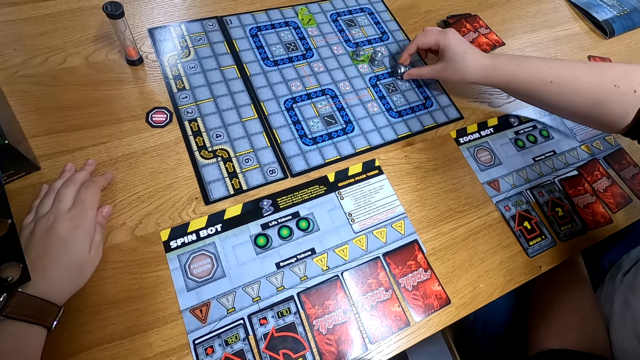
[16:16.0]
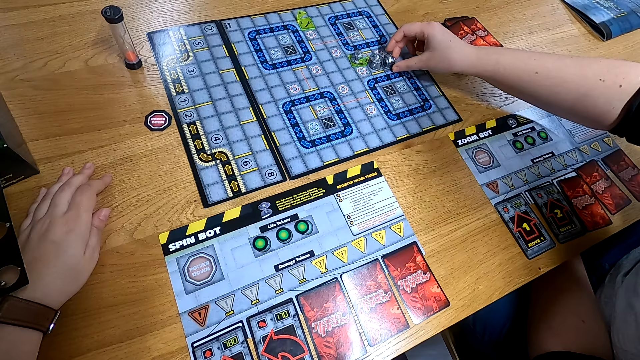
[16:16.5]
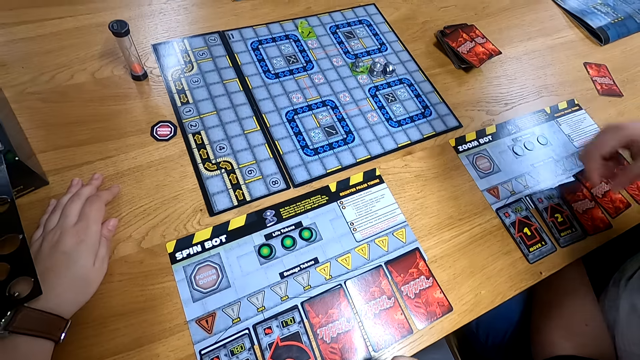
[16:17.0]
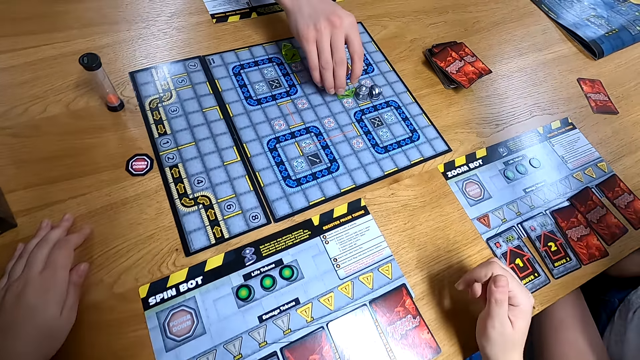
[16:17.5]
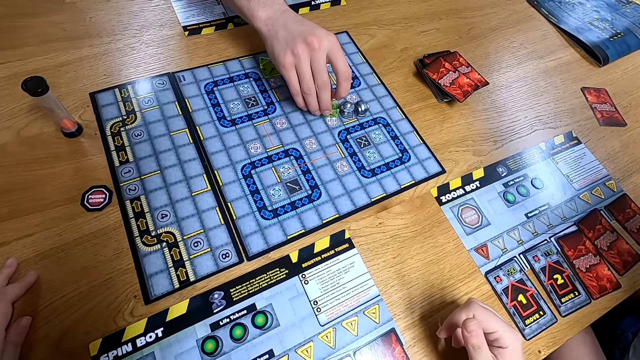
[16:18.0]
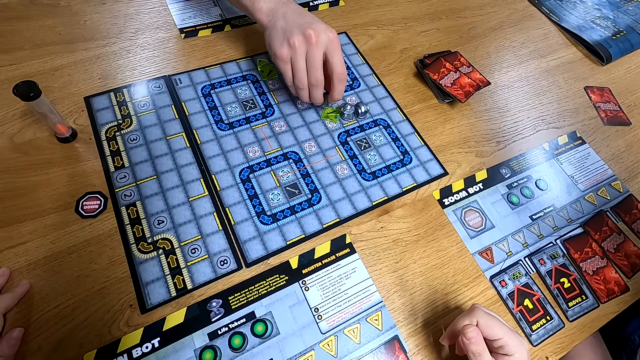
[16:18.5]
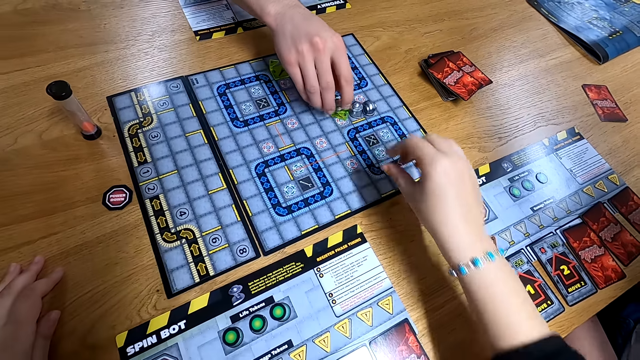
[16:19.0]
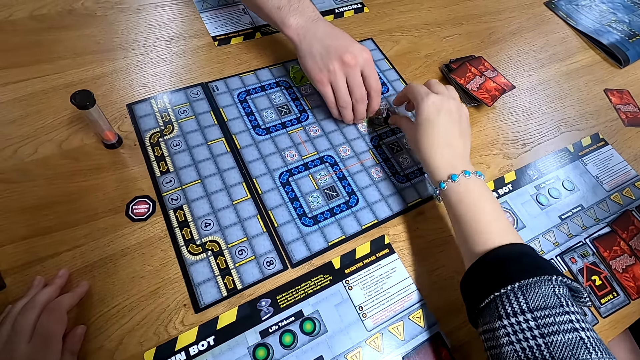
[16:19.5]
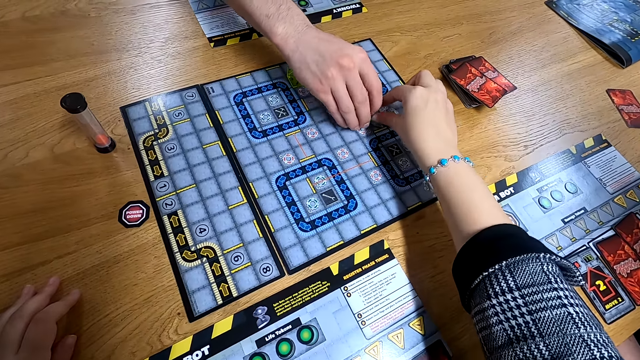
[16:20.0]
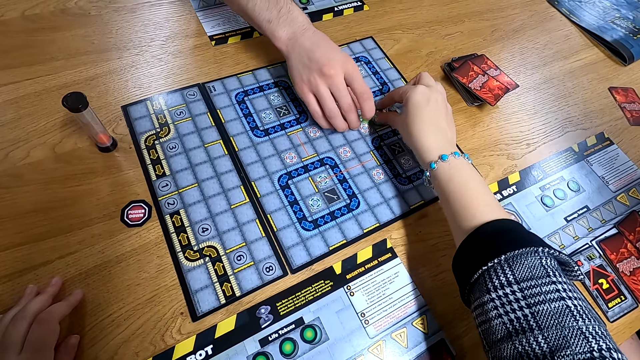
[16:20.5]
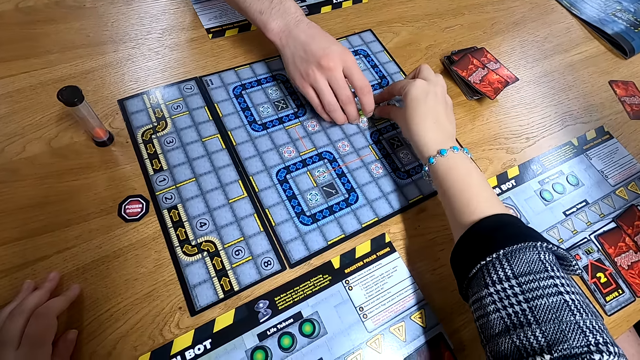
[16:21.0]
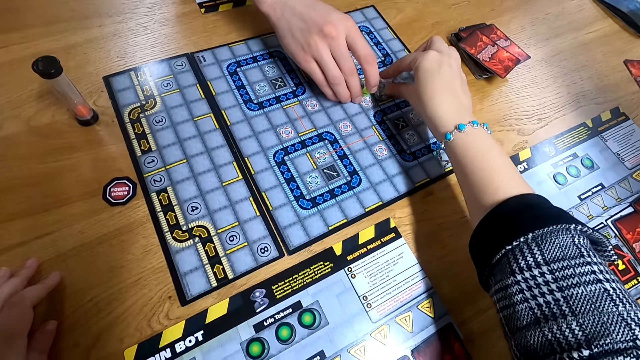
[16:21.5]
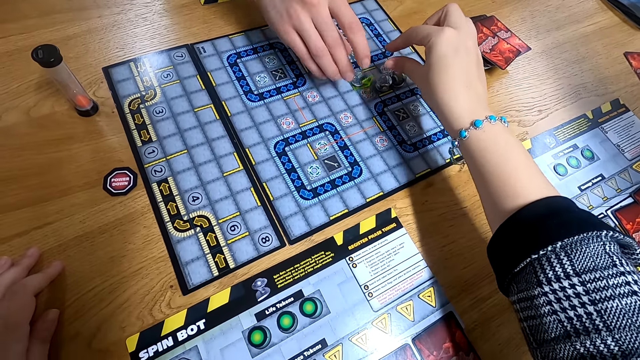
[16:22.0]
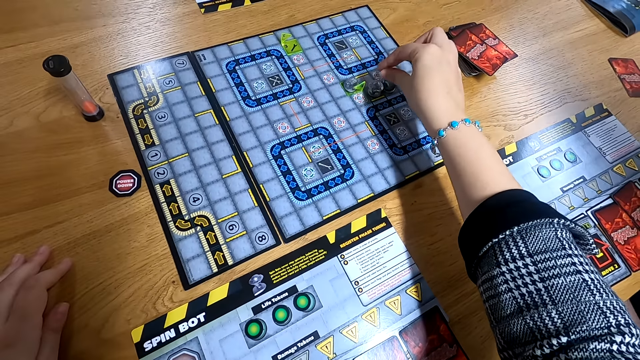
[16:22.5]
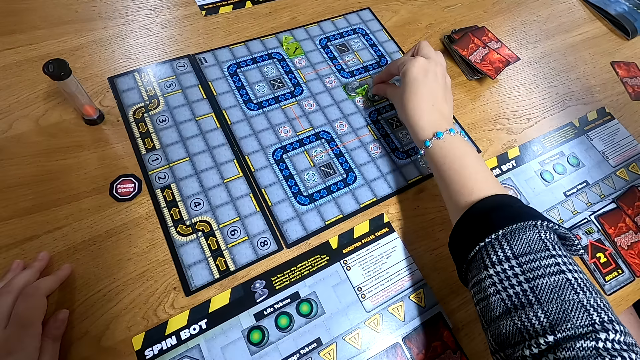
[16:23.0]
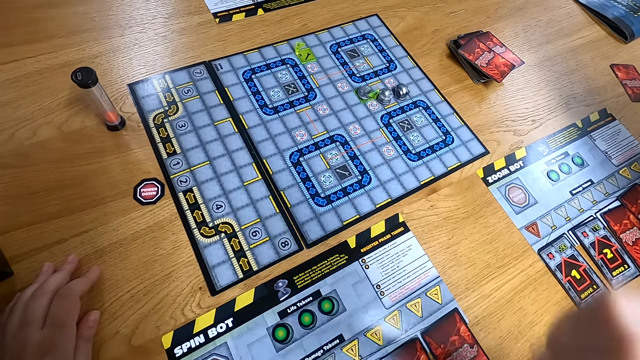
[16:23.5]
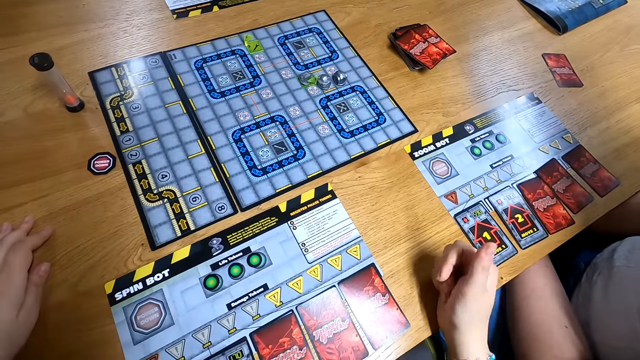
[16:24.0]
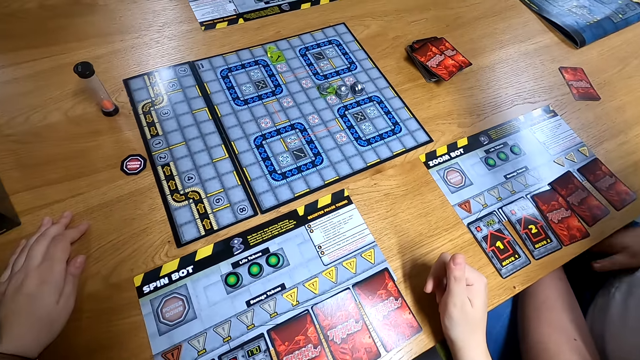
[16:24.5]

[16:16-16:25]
The man moves the robot with his right hand on the board game. Another man adjusts the robot with his right hand on the board game. The camera wearer adjusts the robot with his right hand on the board game. He takes something.

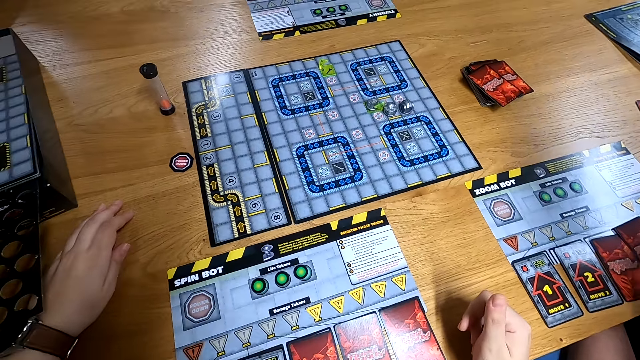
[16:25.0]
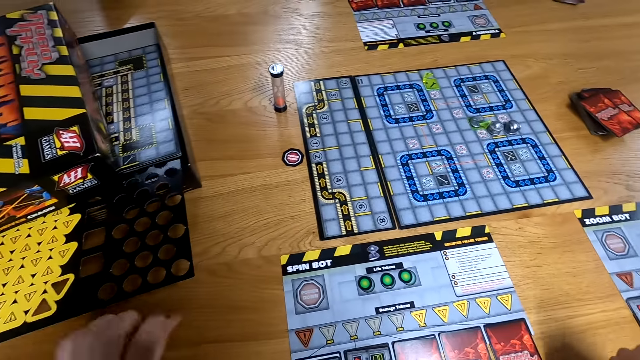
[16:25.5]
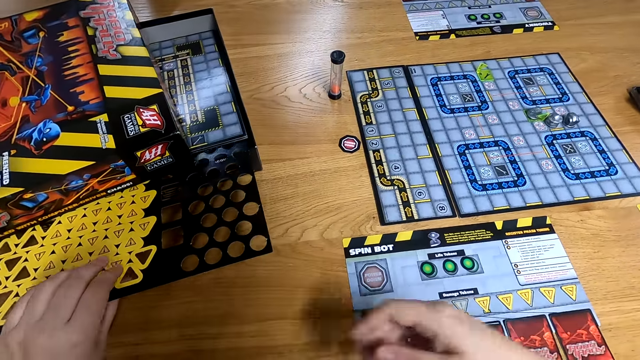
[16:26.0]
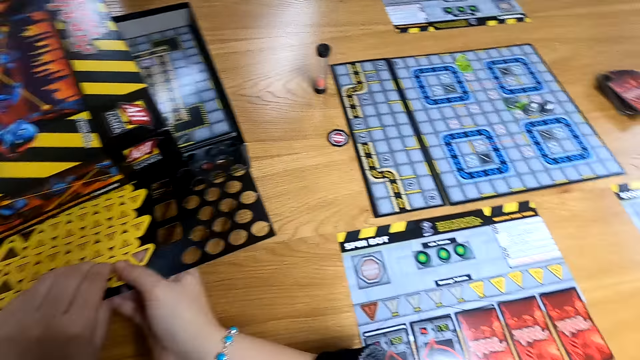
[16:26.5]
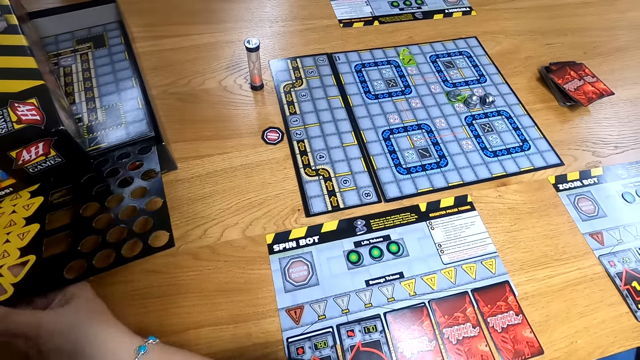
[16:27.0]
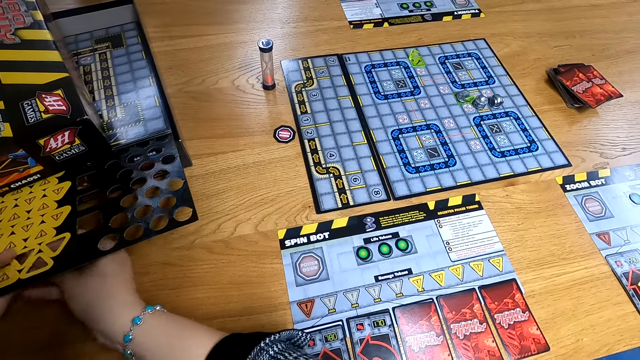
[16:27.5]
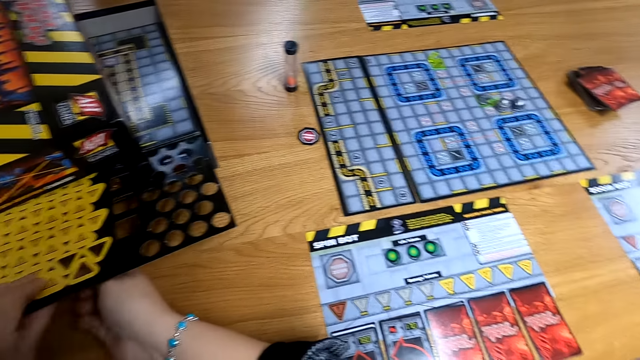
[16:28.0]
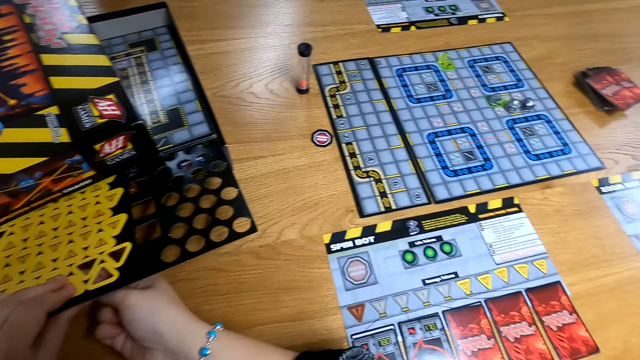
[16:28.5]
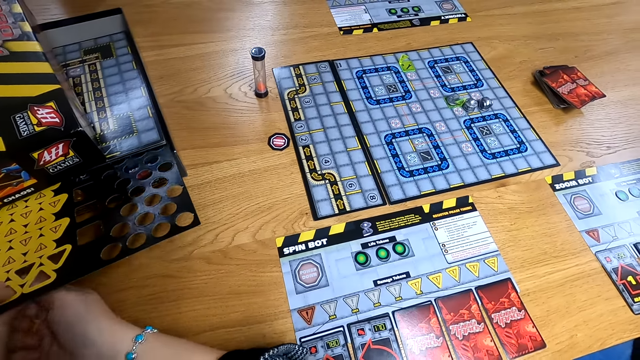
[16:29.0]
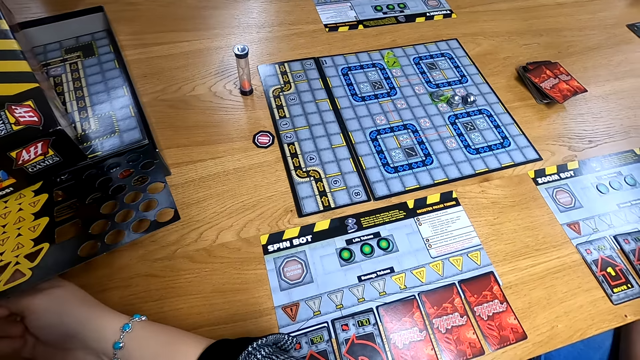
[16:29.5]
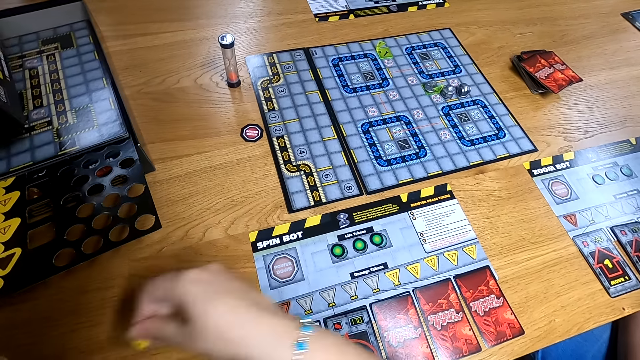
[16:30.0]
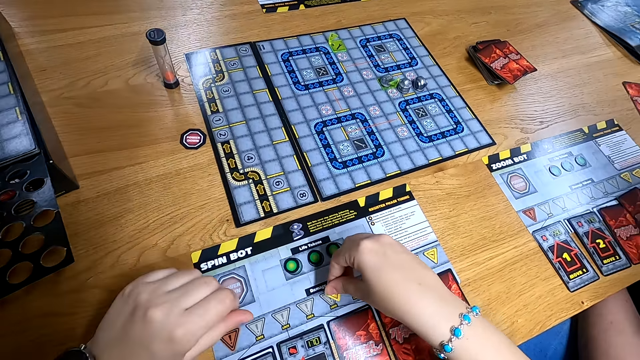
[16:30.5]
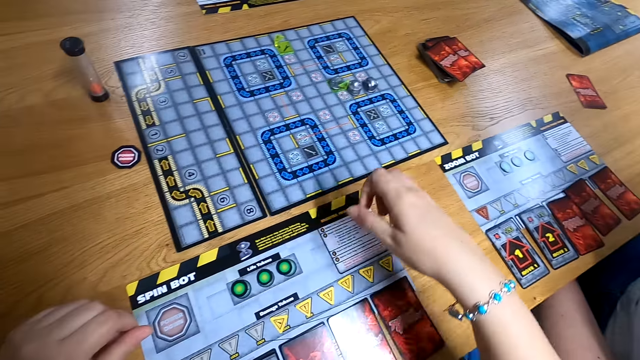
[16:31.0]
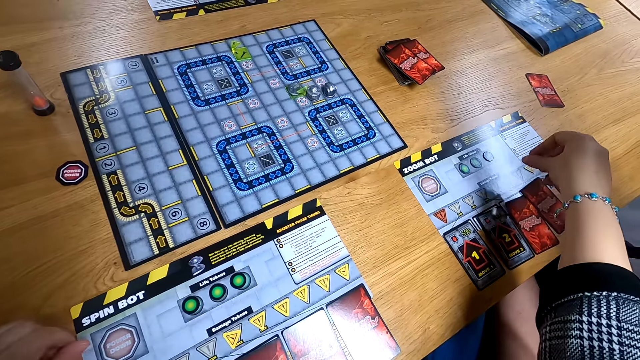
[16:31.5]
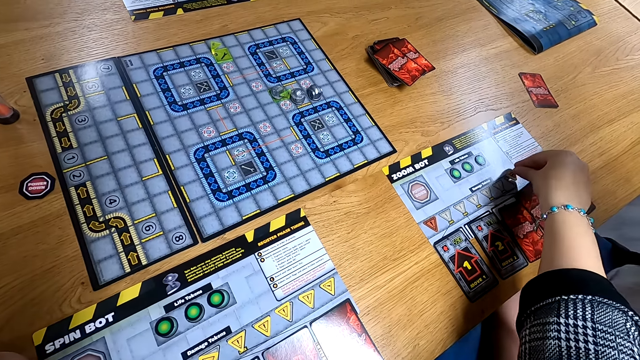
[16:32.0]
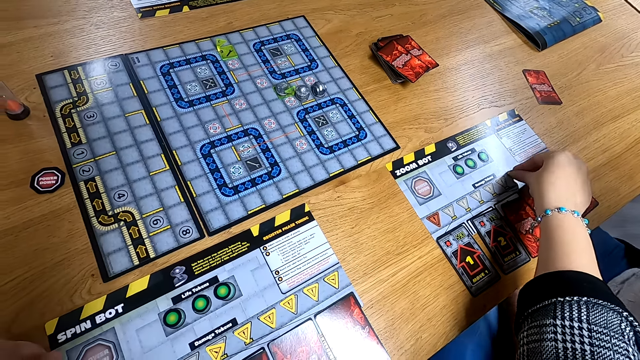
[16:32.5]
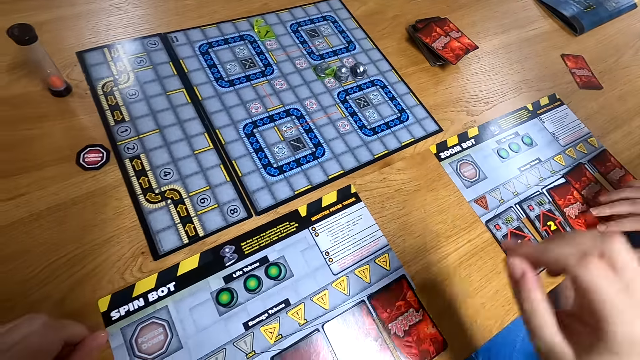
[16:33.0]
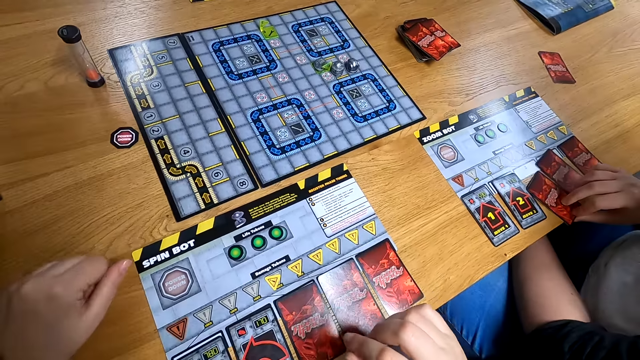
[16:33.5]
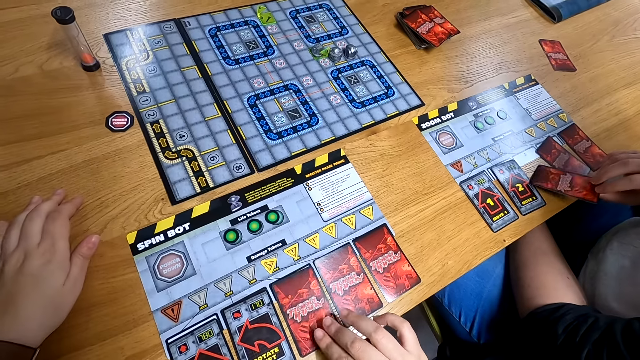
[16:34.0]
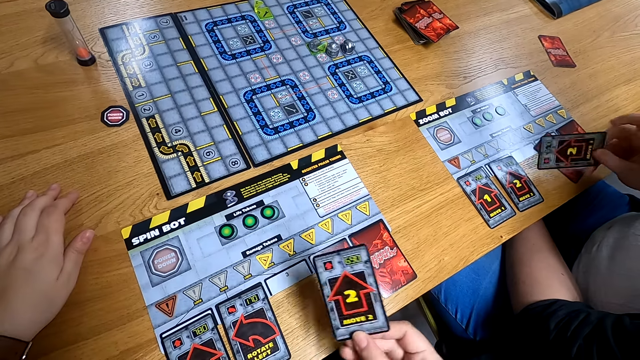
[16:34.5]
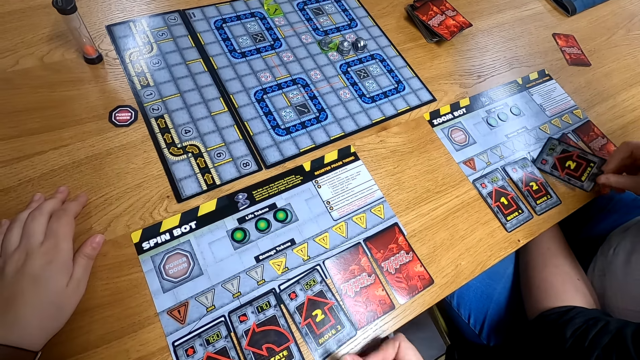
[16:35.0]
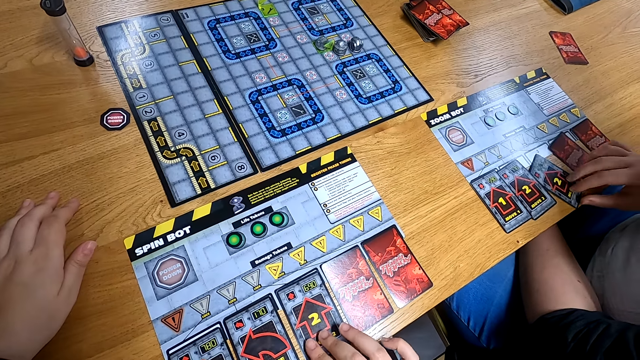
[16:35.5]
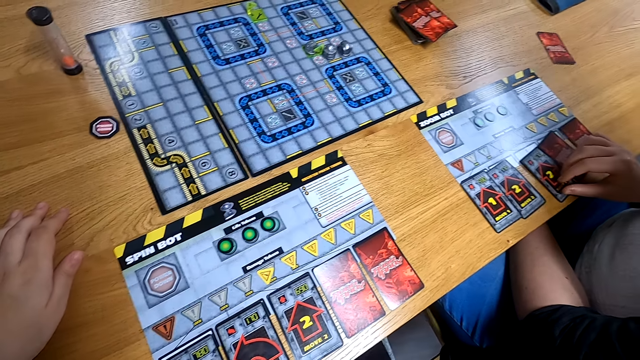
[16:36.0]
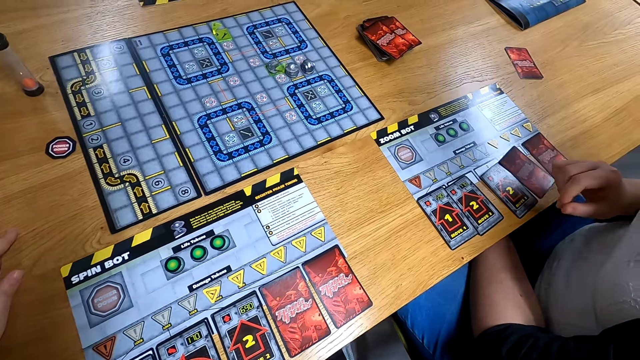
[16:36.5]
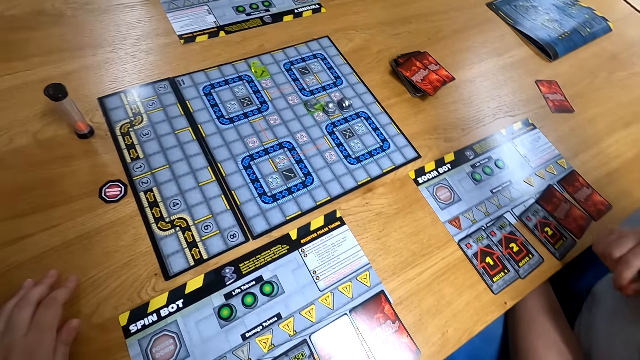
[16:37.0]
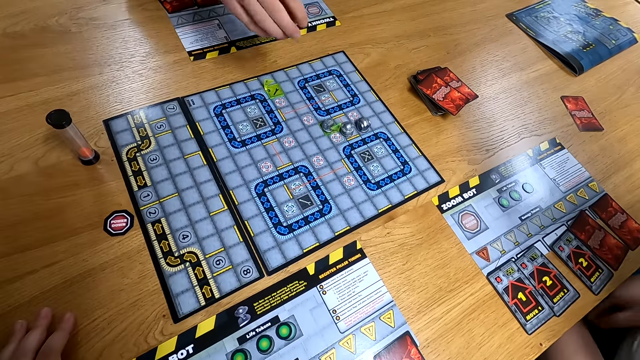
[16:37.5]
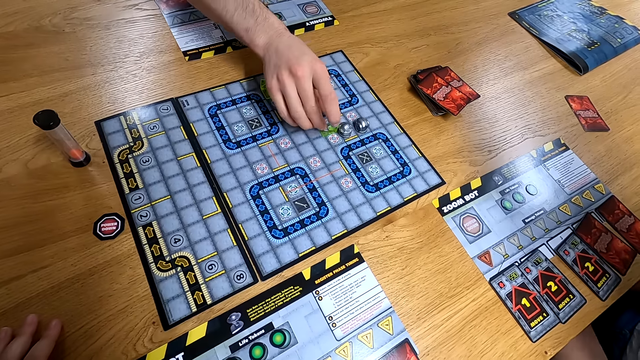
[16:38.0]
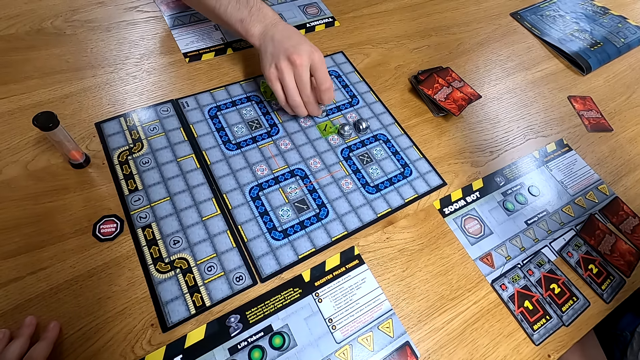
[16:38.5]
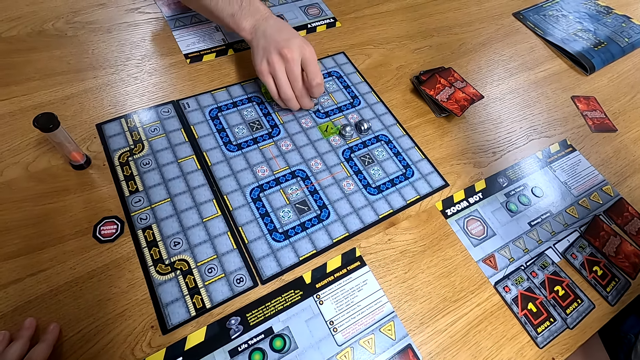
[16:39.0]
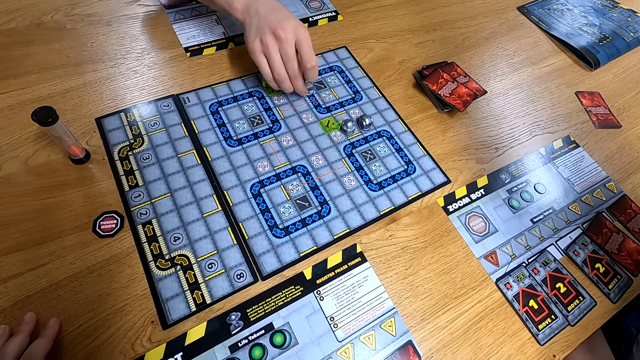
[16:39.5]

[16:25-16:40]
The camera wearer reaches for something. He removes some chips from the game pack on the table with his hands. He drops the chip on the program on the table with his right hand. He drops the chip on the program on the table with his right hand again. He flips the card on the table with his right hand. The man flips the card on the table with his right hand. Another man moves the robot with his right hand on the board game.
